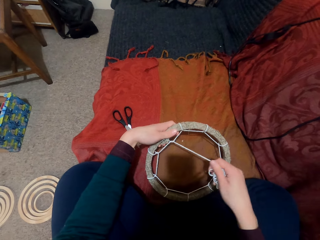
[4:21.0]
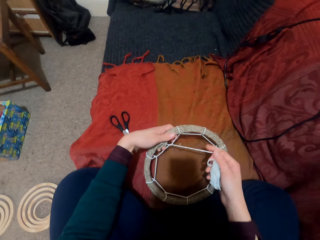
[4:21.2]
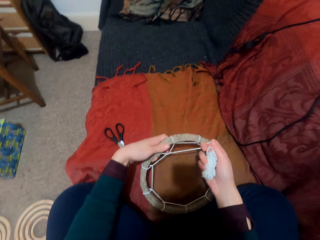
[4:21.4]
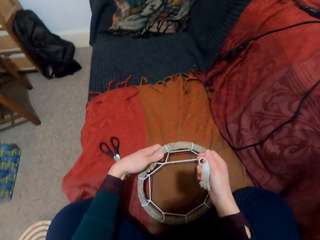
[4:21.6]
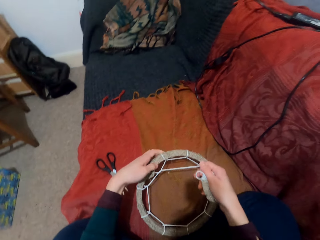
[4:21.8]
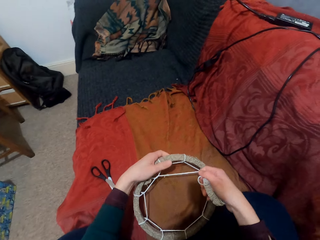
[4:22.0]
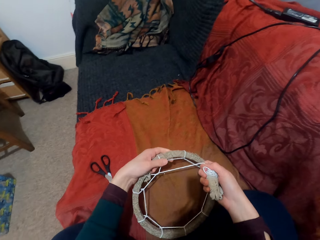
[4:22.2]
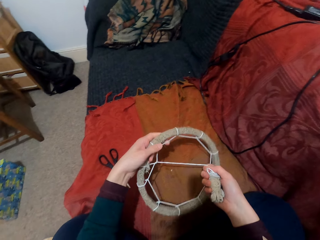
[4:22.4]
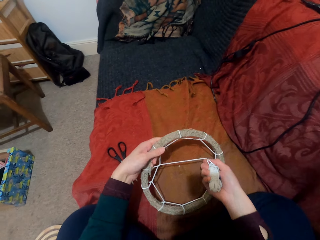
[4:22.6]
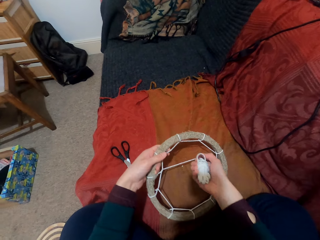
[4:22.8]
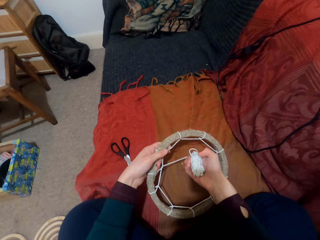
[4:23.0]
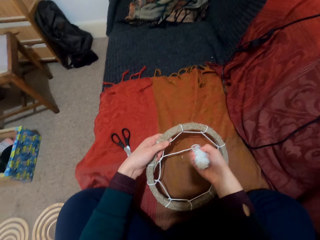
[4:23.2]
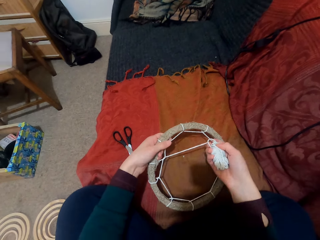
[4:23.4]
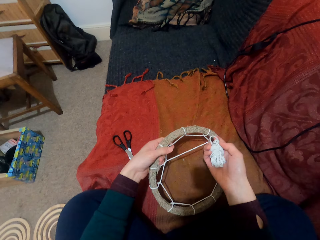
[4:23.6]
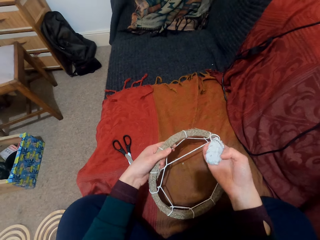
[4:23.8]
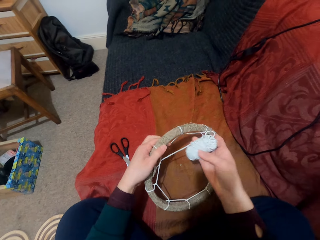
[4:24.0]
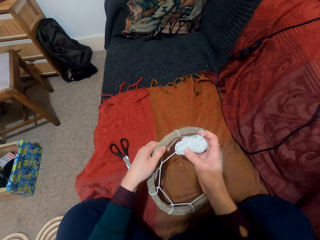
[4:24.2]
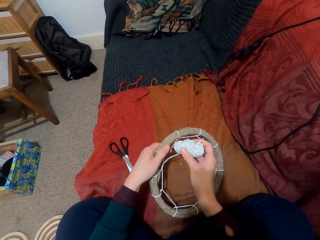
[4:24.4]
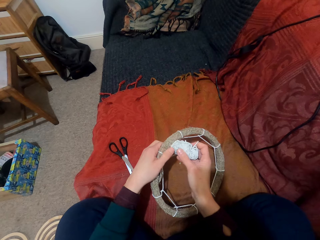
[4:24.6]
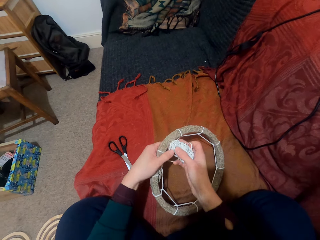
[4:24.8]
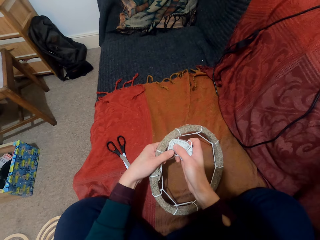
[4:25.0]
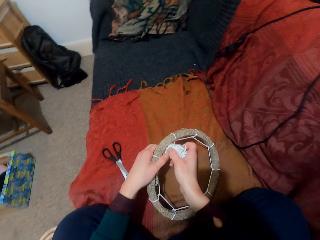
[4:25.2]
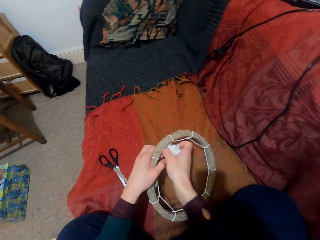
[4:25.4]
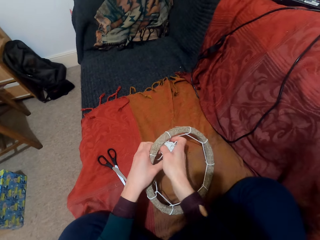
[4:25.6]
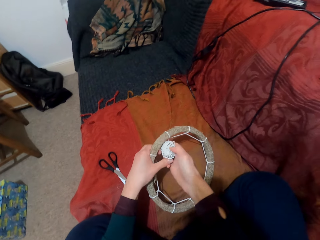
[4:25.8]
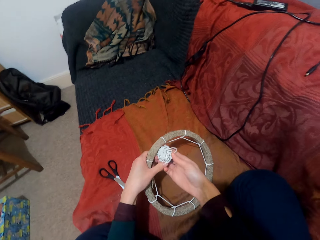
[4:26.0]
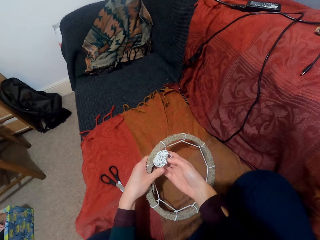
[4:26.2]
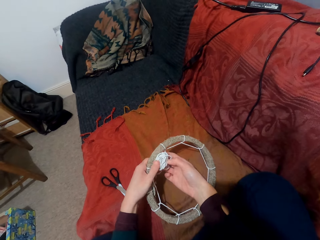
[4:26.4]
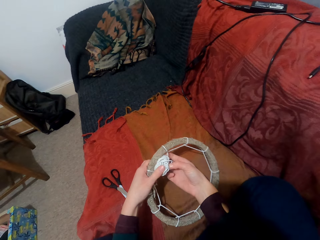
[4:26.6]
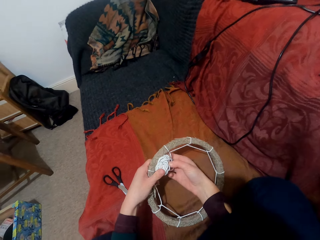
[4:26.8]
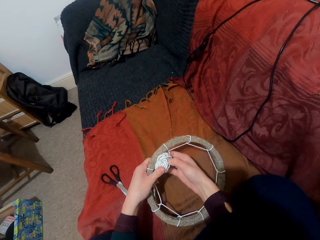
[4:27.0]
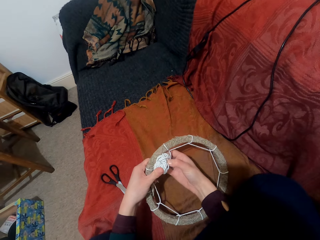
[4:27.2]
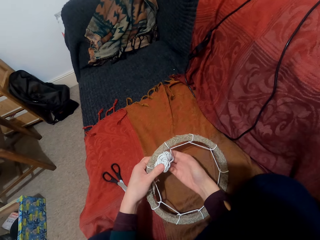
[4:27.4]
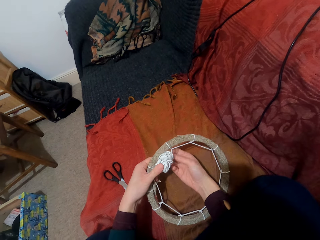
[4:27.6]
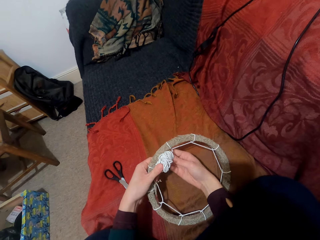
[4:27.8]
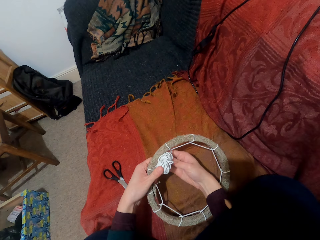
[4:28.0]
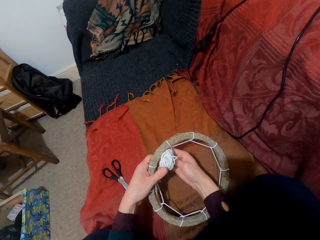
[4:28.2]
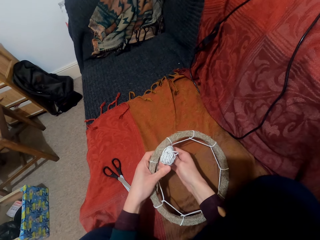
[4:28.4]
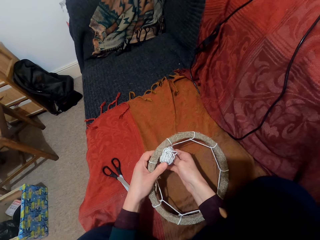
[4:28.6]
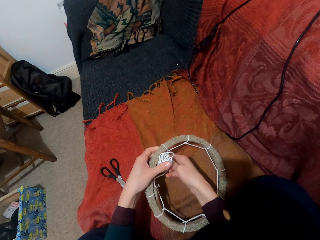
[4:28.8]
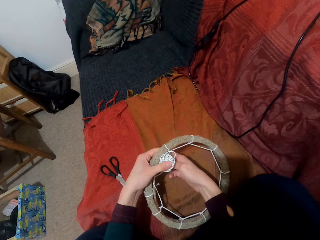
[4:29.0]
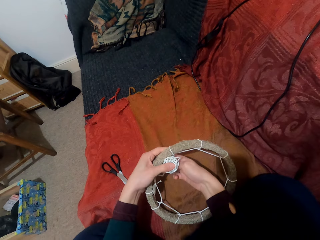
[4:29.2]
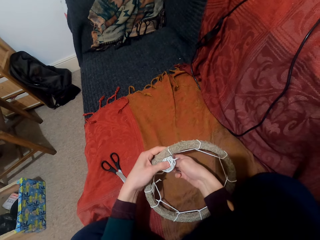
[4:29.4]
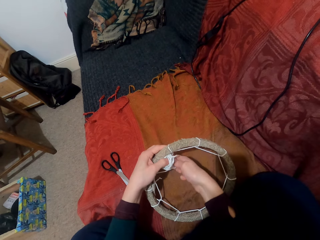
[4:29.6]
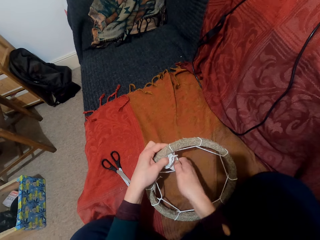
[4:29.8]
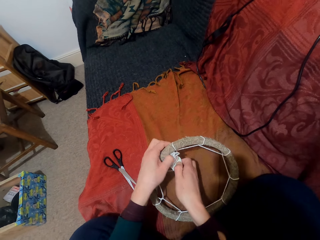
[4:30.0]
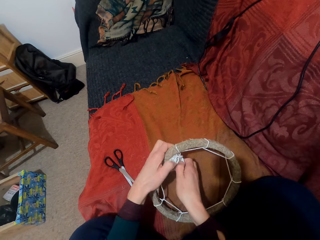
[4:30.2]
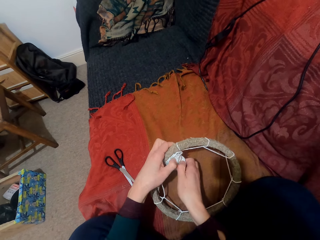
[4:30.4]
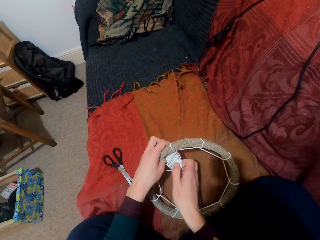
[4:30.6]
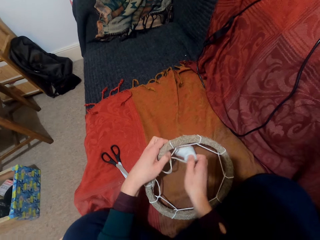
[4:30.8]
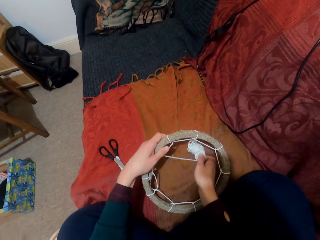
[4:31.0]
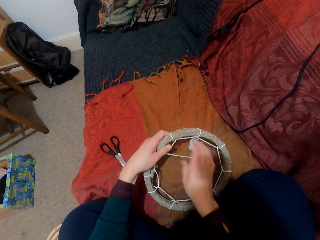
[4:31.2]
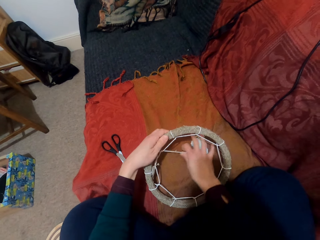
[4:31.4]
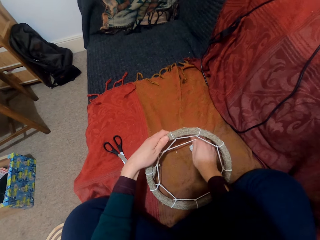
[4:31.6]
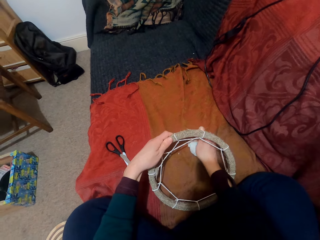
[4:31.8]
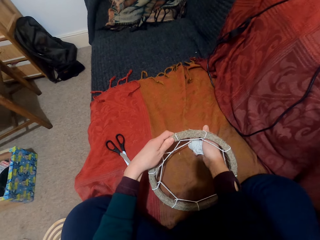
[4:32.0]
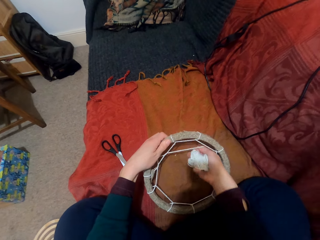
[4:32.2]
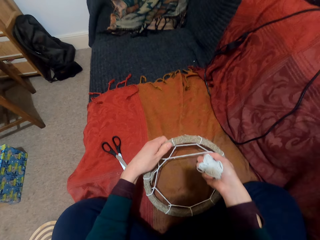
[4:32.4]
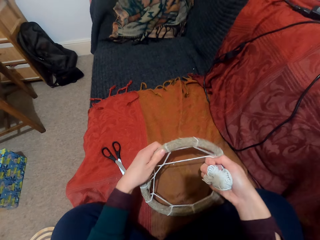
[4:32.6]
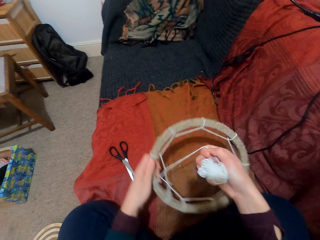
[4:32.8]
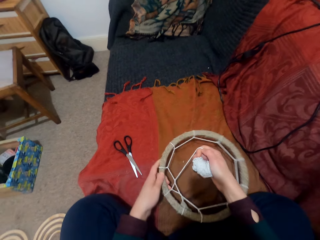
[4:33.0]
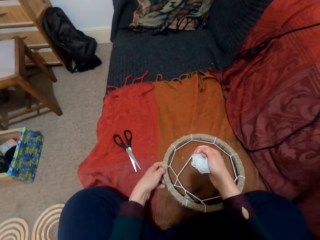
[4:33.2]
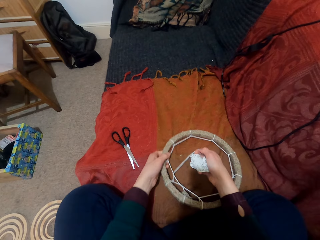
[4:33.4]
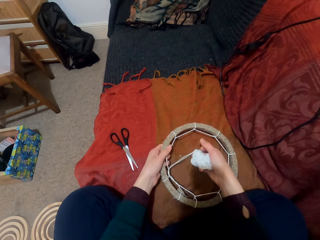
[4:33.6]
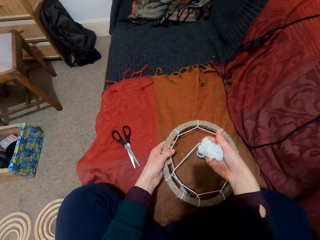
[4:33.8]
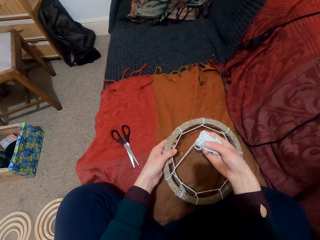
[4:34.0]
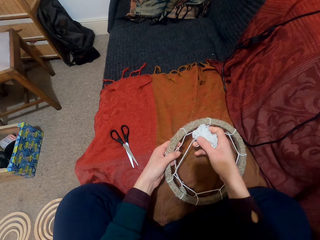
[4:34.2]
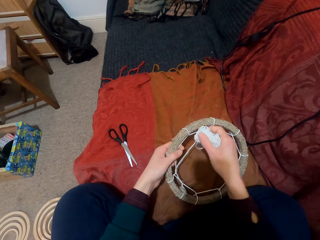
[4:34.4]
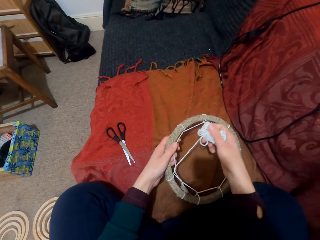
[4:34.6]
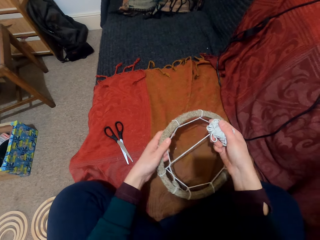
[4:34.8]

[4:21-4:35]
The camera wearer puts down the thread. They rotate the ring.

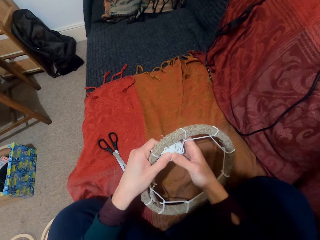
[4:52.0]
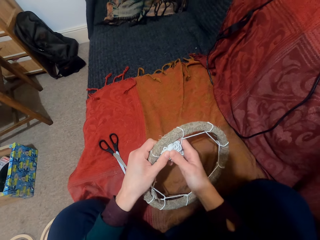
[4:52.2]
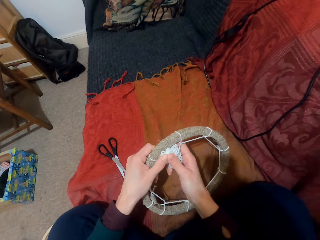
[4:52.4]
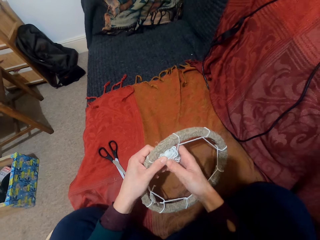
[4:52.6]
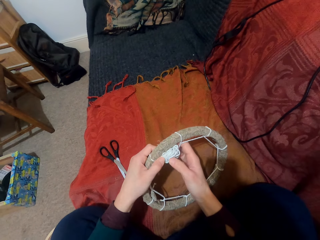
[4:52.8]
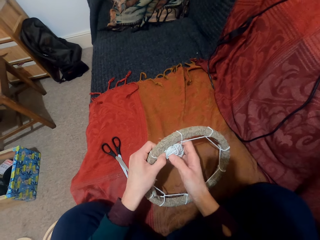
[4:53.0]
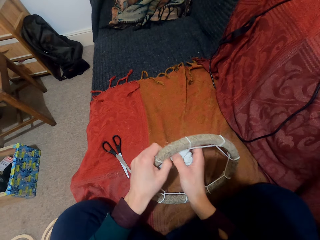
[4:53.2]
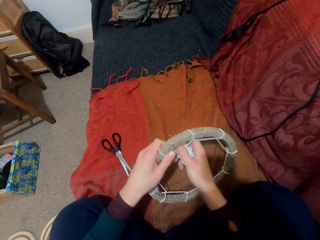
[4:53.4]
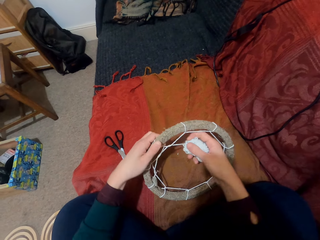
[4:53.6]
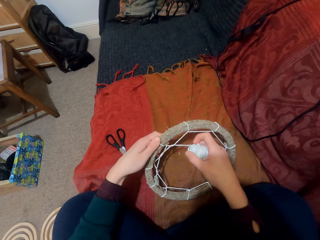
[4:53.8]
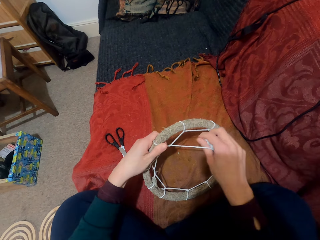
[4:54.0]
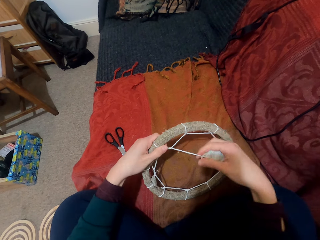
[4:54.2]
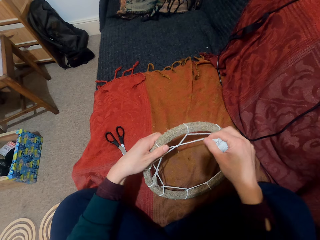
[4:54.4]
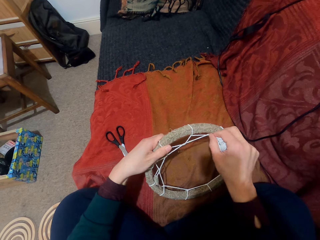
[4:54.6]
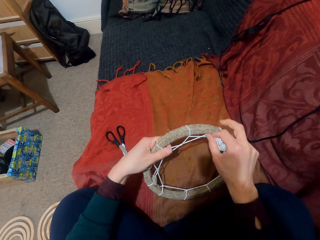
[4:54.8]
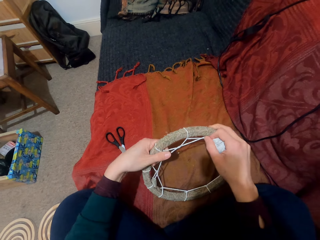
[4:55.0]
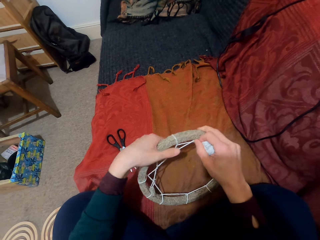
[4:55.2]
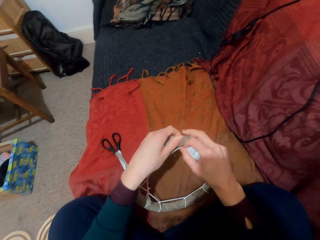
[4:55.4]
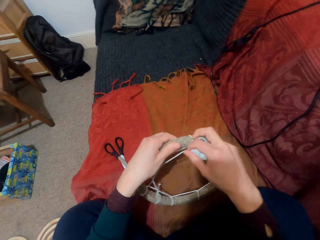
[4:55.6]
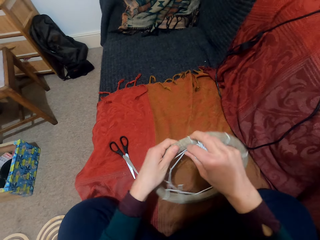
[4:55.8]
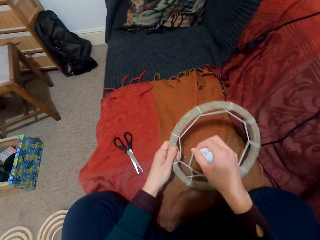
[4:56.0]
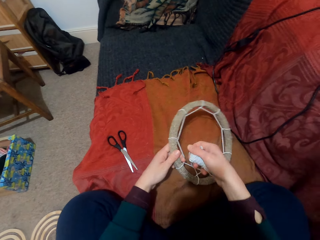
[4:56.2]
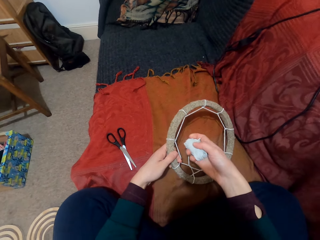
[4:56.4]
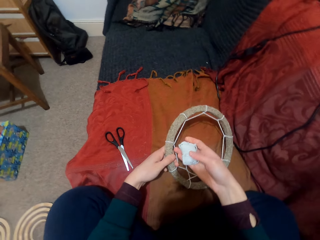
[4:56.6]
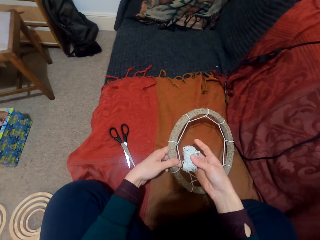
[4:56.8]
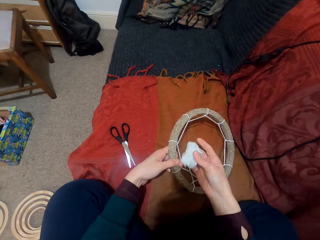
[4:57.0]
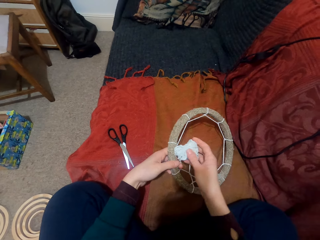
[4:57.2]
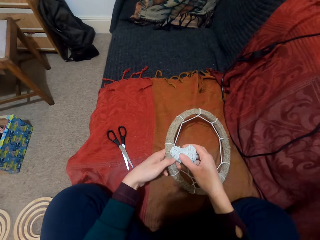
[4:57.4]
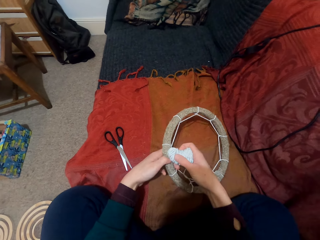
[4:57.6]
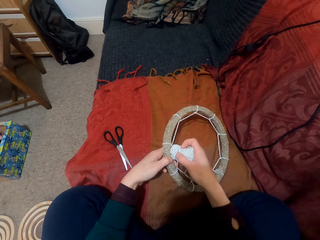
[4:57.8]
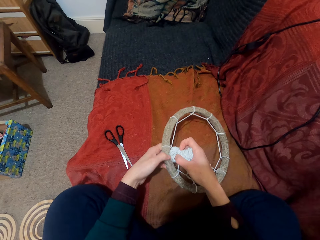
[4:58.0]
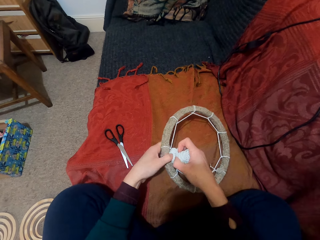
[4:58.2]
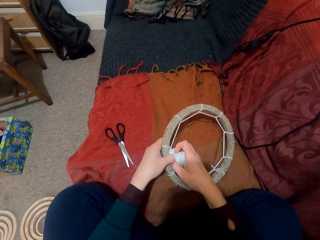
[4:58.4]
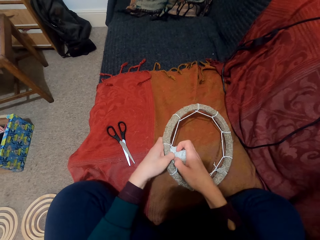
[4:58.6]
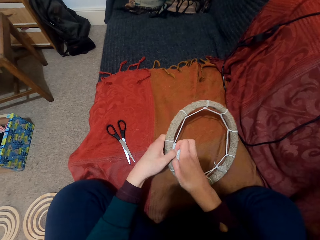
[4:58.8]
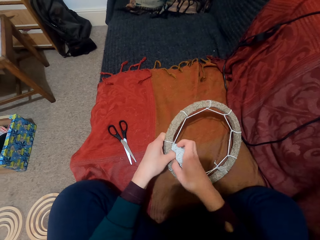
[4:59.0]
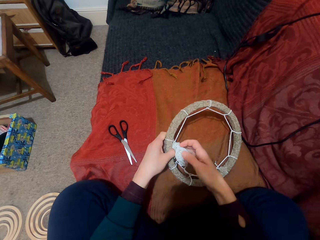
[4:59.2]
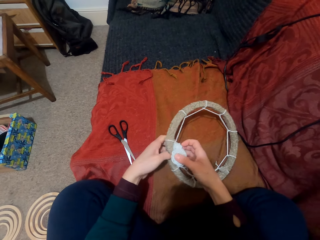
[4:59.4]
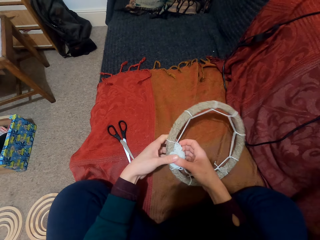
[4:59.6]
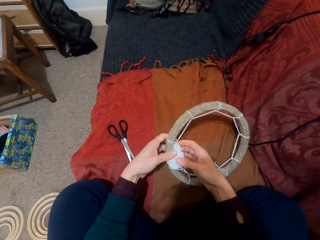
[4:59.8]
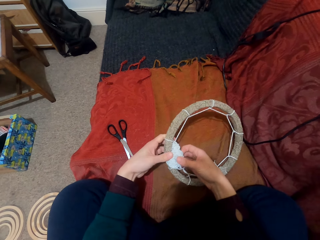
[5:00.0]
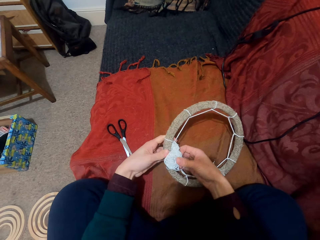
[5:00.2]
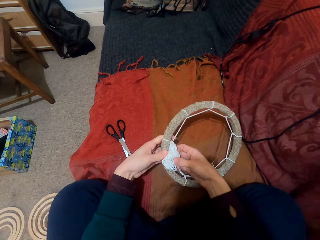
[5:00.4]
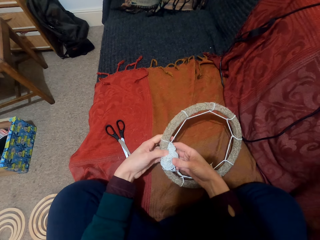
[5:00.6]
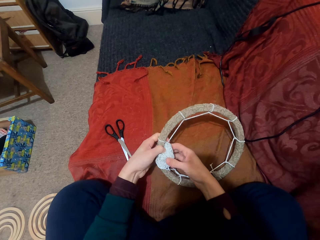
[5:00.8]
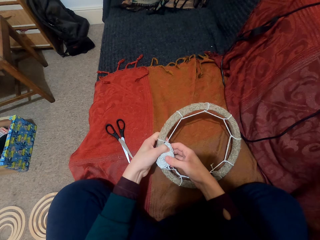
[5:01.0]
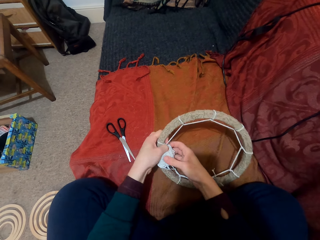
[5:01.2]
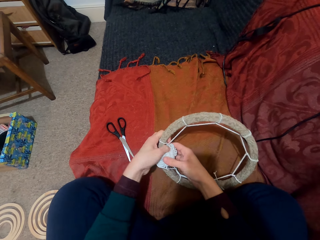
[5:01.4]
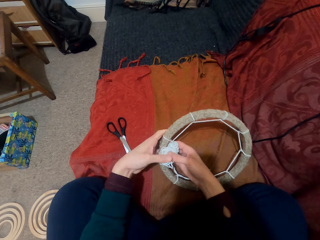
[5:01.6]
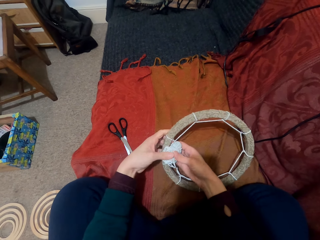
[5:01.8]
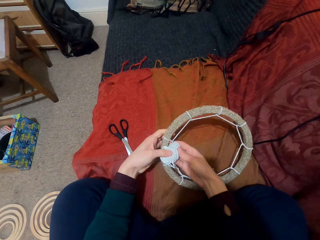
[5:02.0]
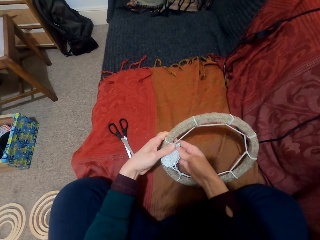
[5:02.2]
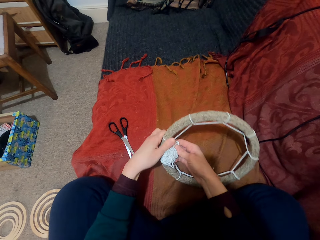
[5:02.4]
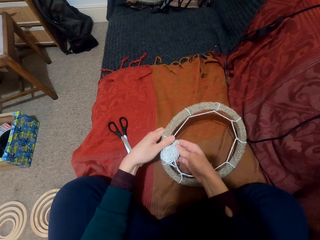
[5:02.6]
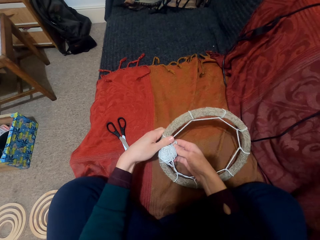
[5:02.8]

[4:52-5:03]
The camera wearer pulls the thread. They turn something. They put the thread through the pattern.
